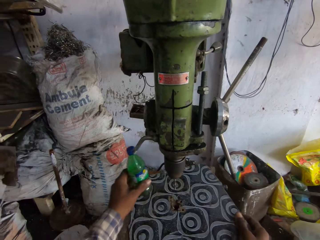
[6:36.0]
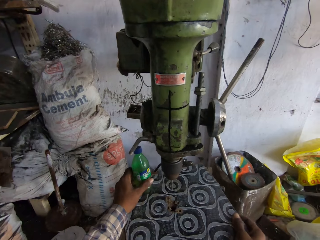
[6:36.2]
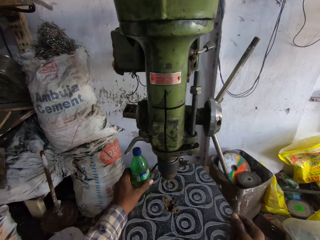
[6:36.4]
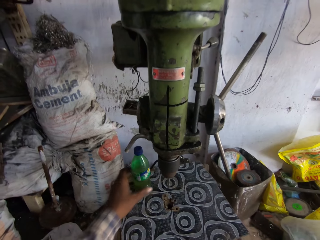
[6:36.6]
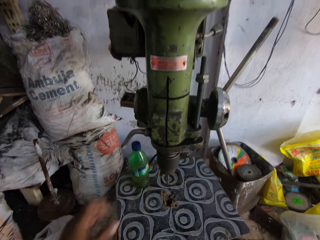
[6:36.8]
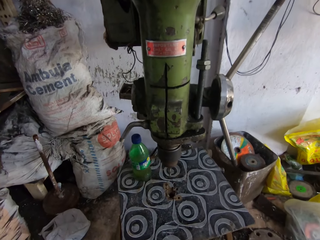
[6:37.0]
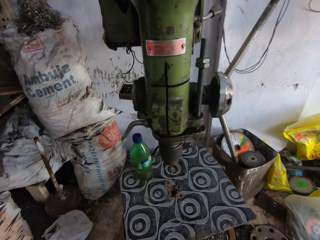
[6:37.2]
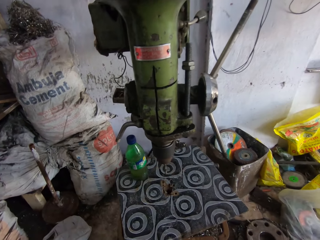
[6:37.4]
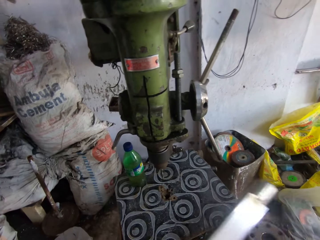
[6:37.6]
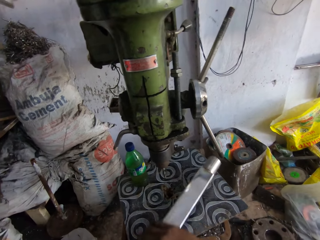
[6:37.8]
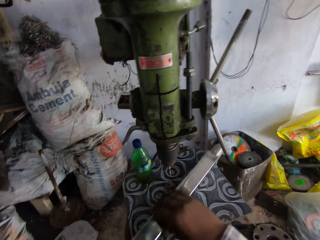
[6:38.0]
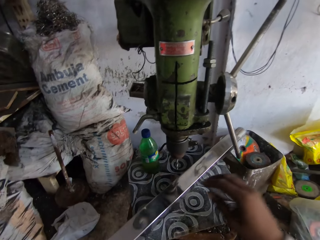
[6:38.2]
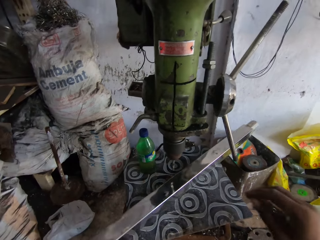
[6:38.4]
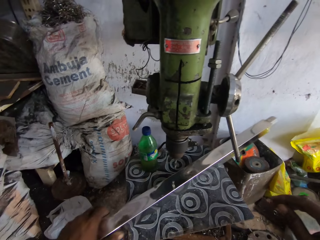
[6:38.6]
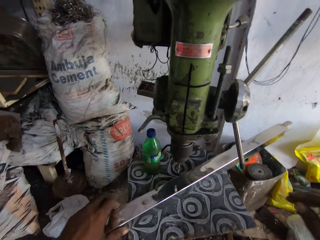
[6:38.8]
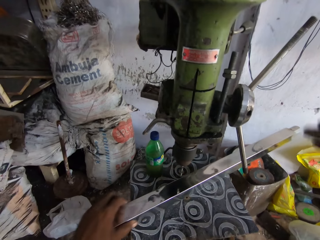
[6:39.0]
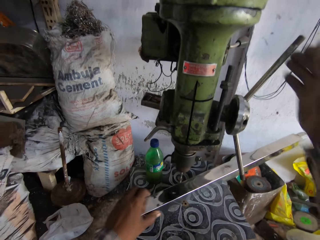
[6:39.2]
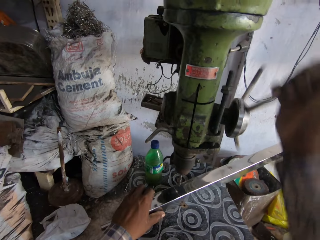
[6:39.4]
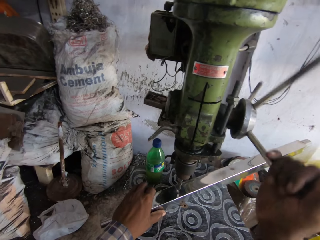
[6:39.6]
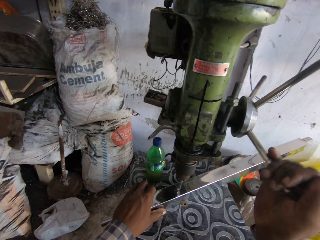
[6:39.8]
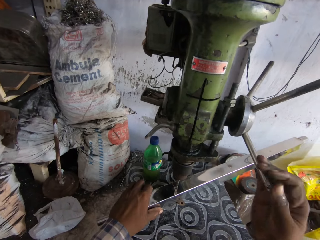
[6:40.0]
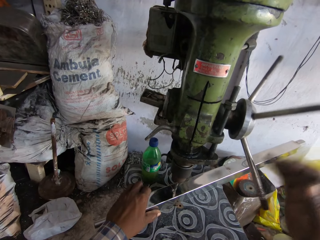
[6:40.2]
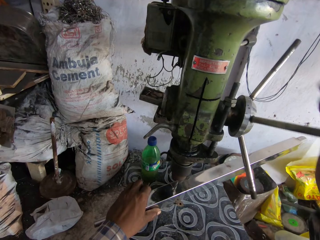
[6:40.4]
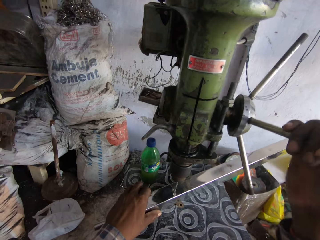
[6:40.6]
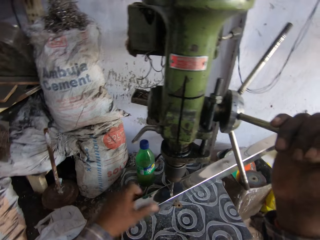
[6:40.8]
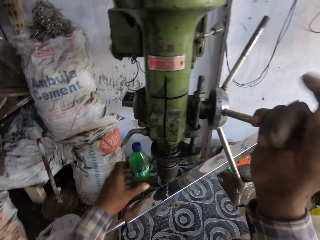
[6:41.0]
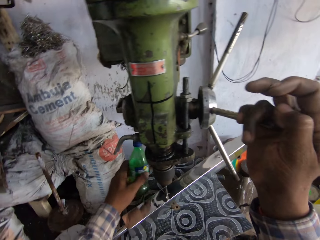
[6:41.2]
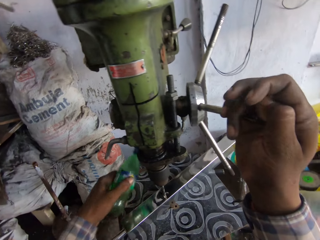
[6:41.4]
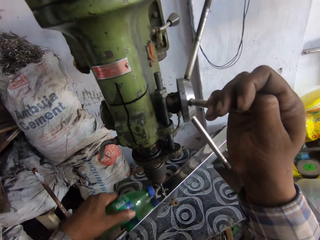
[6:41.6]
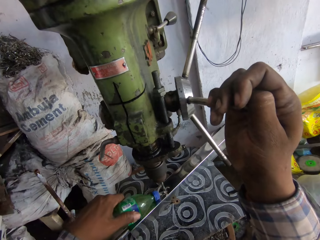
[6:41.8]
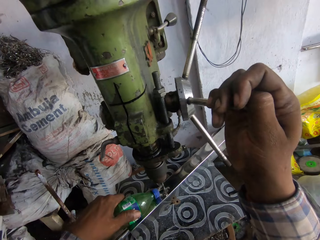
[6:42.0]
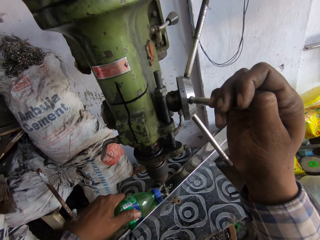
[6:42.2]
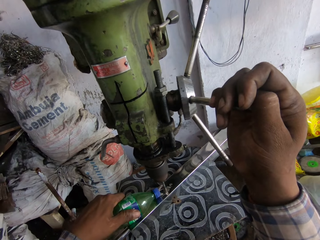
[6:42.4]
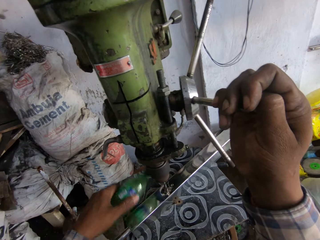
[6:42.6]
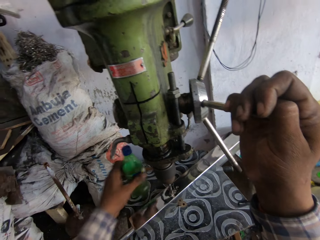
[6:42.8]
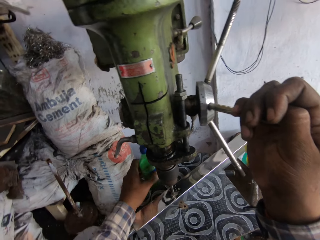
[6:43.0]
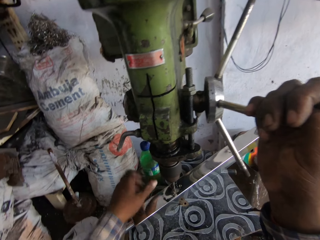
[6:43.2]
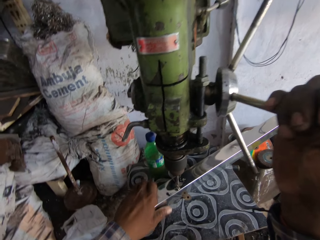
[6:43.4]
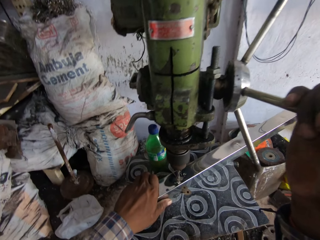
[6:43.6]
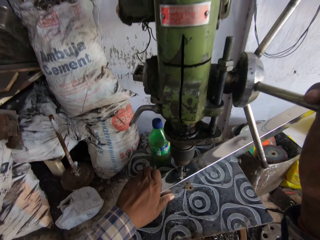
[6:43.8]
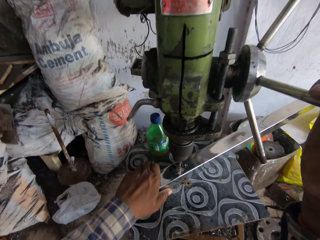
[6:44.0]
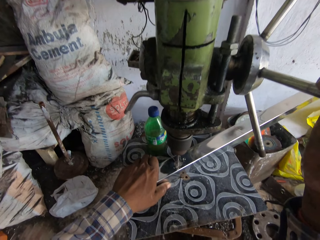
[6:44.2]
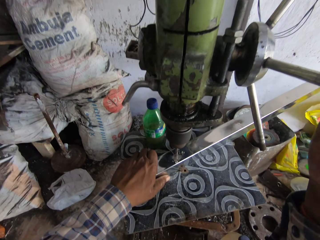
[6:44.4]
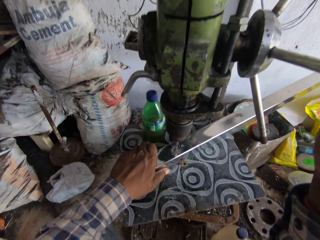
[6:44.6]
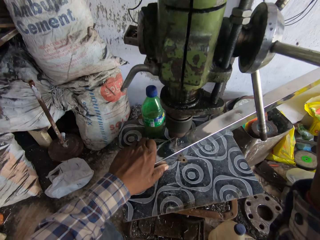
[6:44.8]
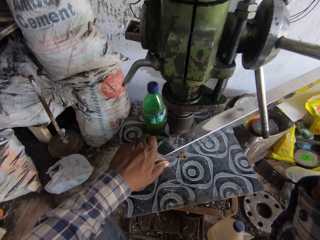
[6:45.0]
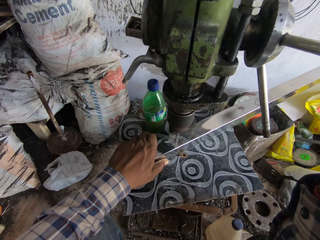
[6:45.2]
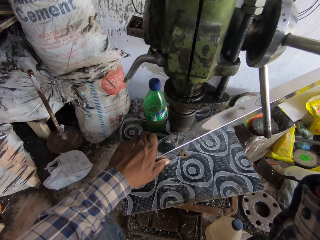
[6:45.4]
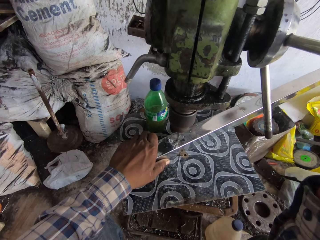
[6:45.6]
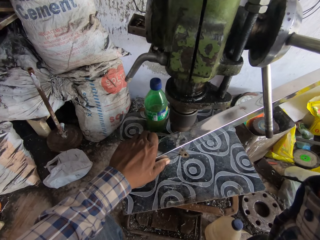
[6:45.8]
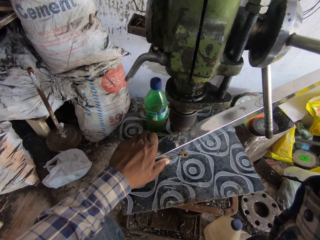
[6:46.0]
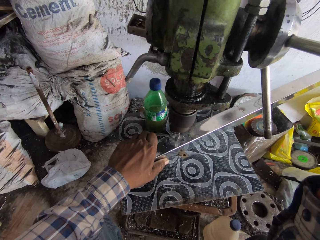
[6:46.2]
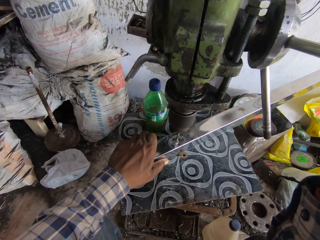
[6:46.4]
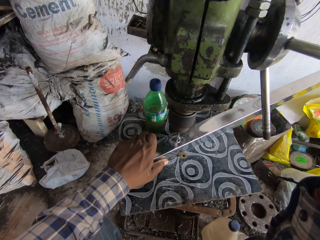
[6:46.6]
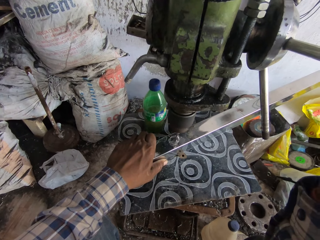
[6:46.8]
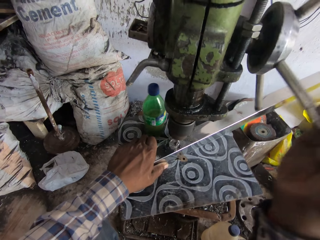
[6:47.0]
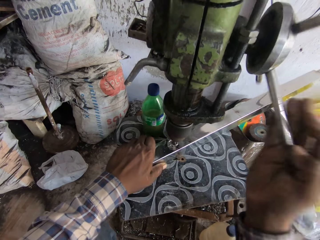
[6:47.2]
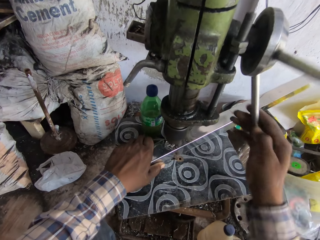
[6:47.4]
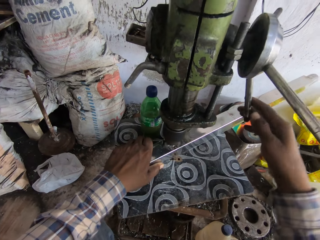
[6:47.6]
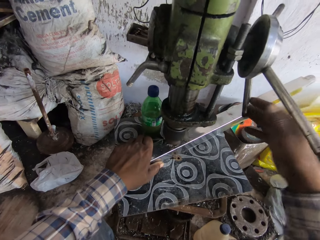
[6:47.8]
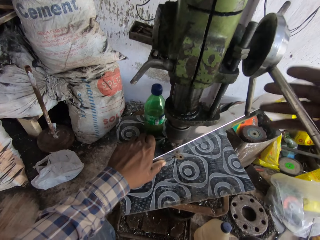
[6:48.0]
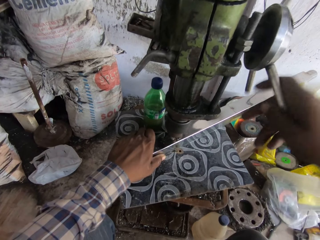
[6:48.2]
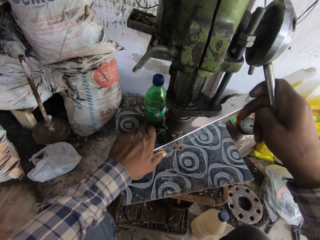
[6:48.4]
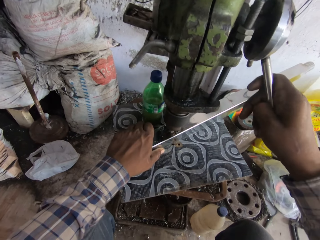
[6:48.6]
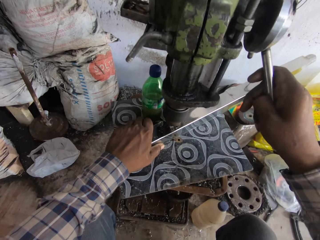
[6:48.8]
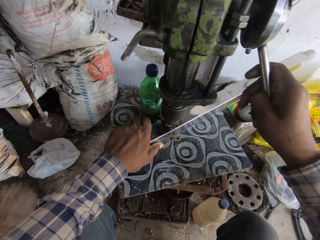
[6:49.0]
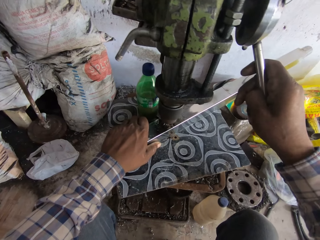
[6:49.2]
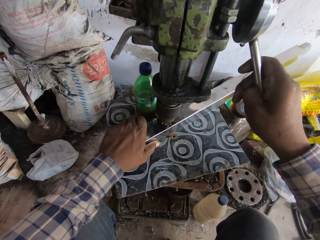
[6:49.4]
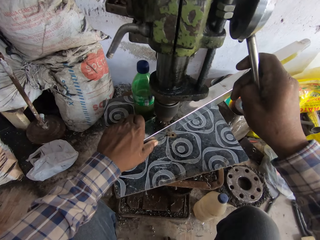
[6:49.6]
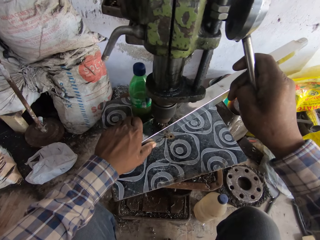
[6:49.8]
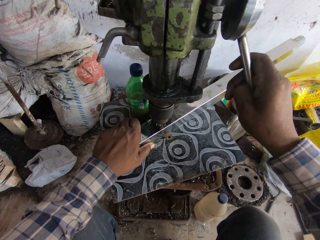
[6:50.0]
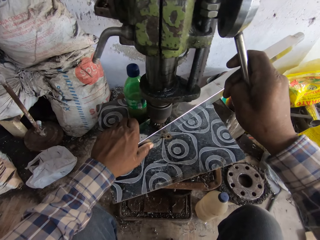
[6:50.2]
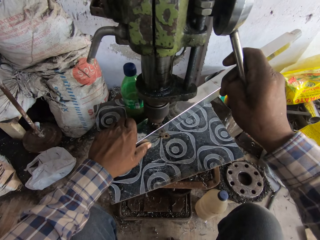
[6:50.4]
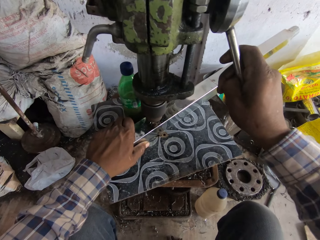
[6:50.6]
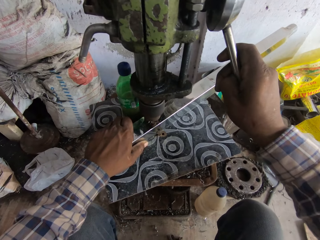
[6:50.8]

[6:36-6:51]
The camera wearer places the bottle of coolant on the work table with his left hand. He places the piece of metal on the work table with his hands. He turns the handle of the vertical drilling machine. He picks up the bottle of coolant from the work table with his left hand. He pours coolant on the piece of metal from the bottle of coolant in his left hand. He drops the bottle of coolant on the table with his left hand. He places his left hand on the metal piece on the work table. He turns the handle of the vertical drilling machine with his right hand.

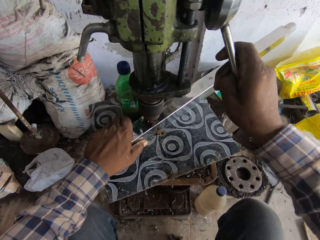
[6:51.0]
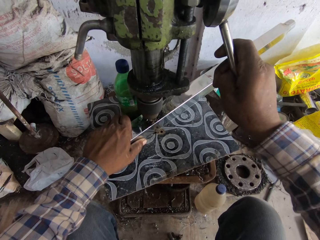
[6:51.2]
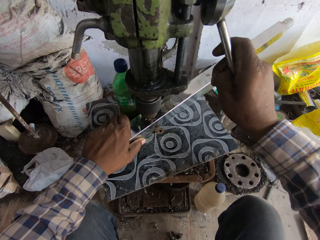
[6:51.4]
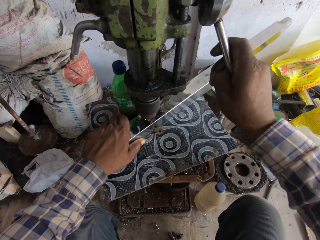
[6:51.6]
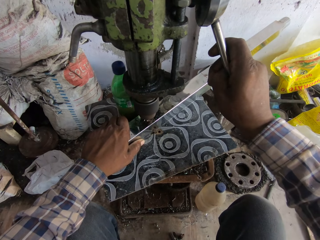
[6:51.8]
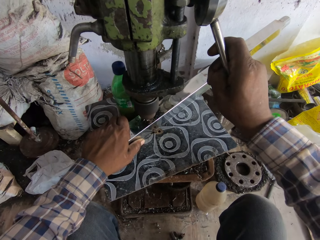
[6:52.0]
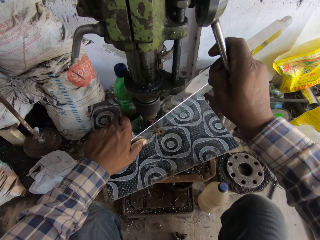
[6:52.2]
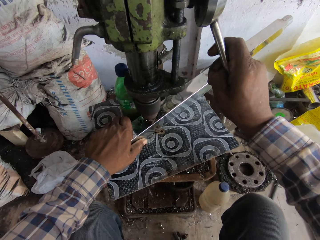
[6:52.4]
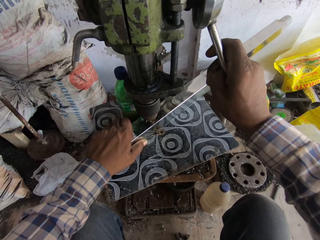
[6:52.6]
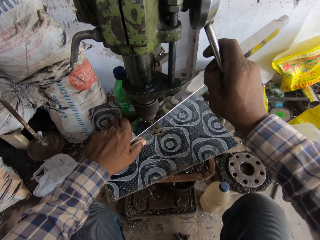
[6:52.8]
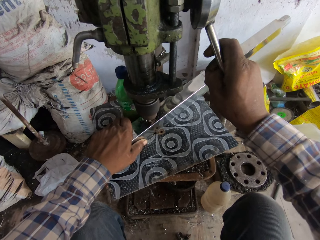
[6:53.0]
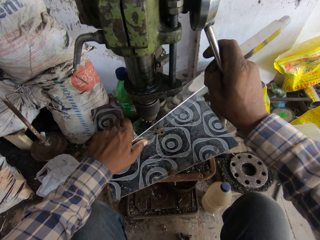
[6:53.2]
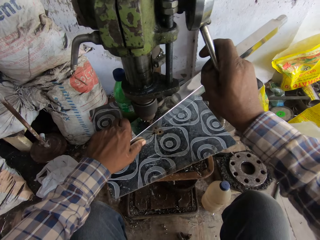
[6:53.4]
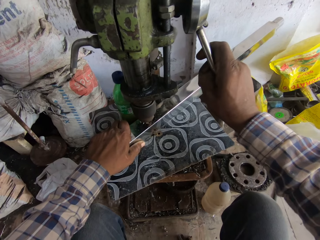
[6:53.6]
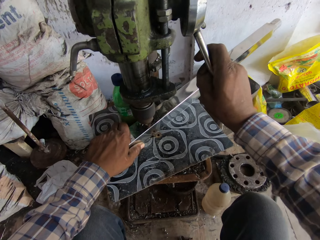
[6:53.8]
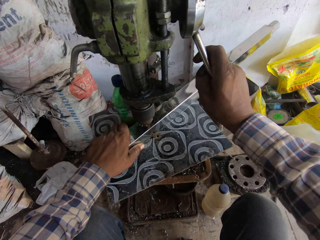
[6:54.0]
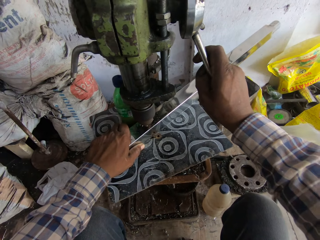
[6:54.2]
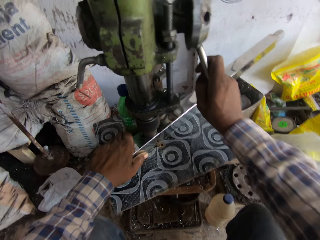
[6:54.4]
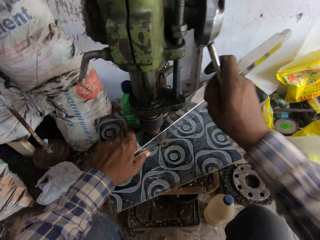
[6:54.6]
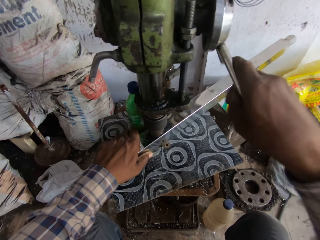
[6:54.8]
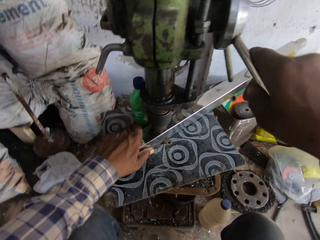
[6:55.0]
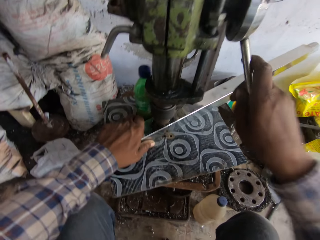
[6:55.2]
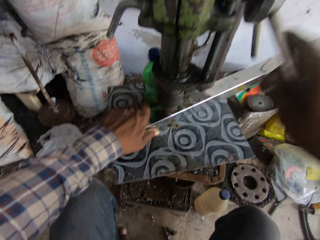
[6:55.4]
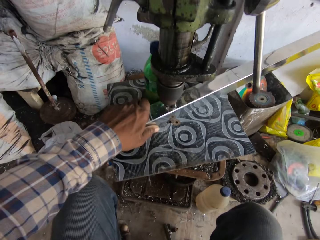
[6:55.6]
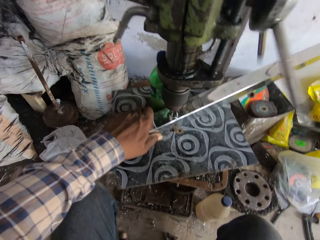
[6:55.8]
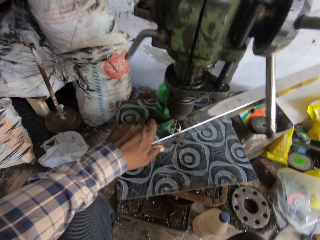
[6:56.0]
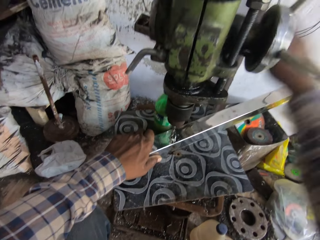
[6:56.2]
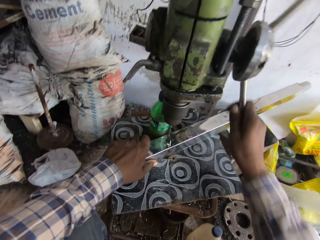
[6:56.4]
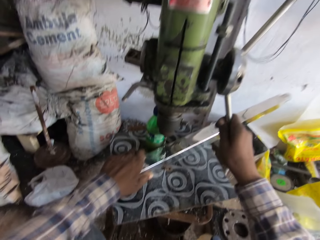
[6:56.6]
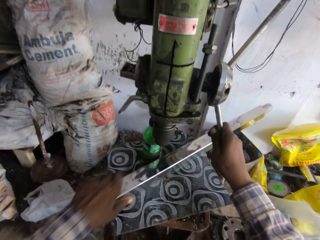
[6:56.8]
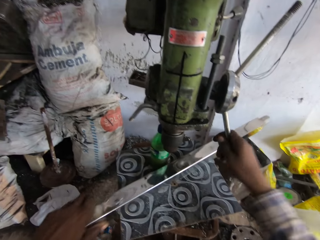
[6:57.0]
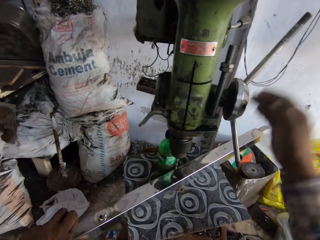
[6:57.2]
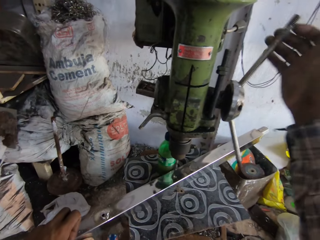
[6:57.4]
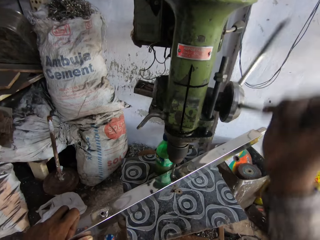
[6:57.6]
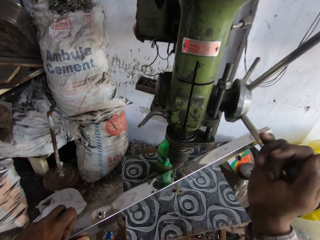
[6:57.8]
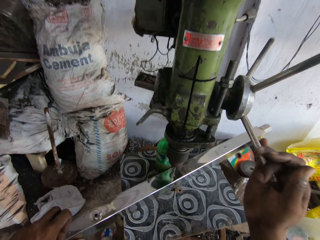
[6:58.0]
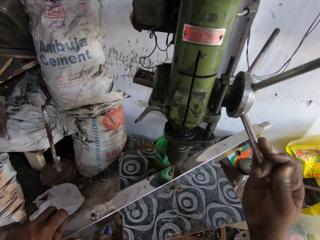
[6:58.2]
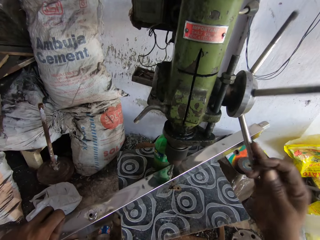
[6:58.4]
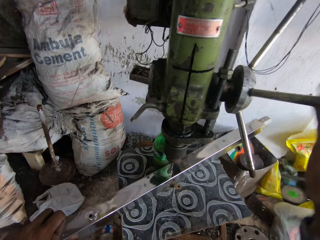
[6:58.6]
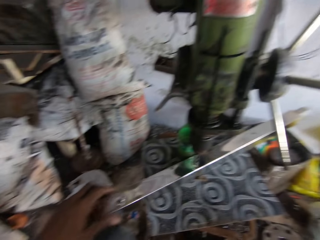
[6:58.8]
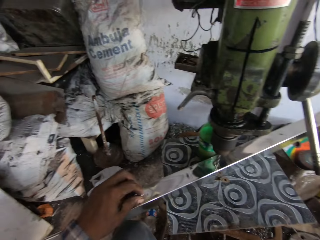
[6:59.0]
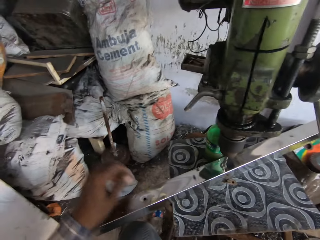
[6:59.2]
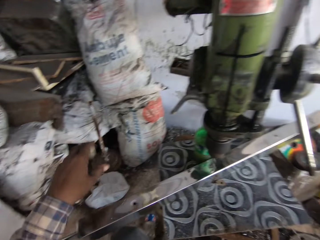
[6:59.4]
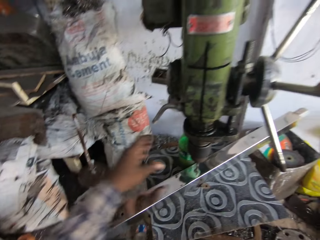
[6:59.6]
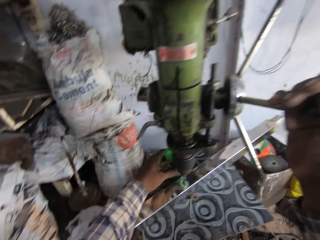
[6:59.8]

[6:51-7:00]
The camera wearer makes a hole on the metal using the drilling machine. He adjusts the piece of metal on the work table with his left hand. He moves the metal.
